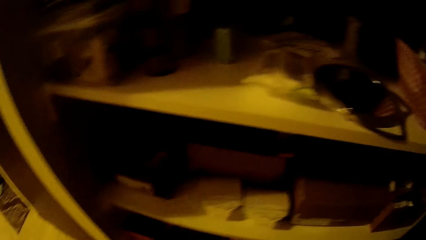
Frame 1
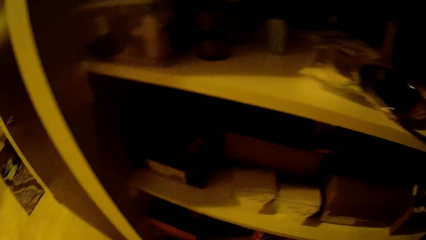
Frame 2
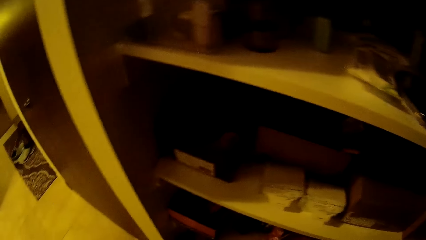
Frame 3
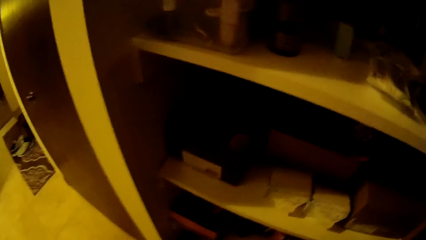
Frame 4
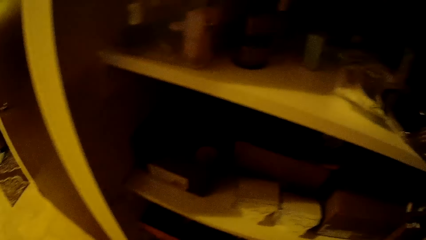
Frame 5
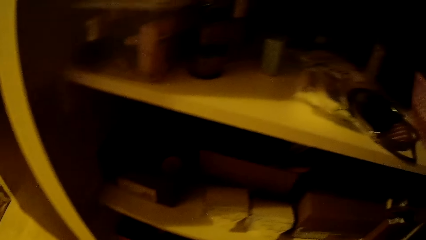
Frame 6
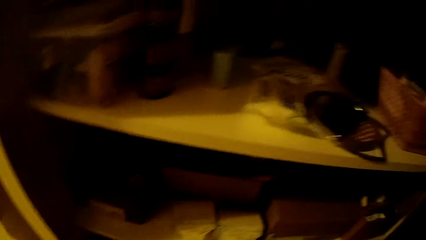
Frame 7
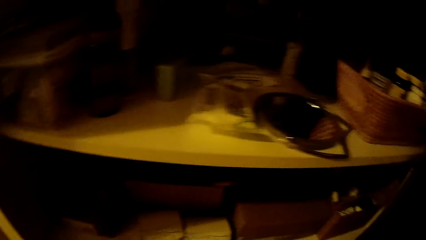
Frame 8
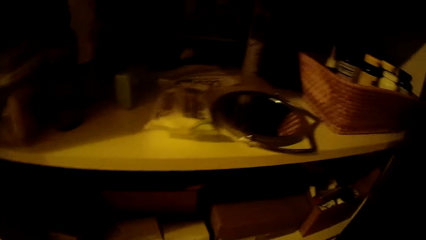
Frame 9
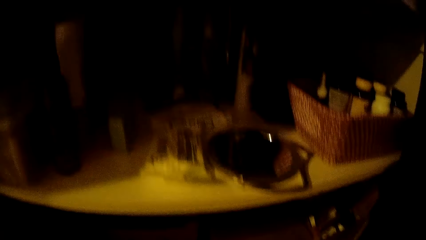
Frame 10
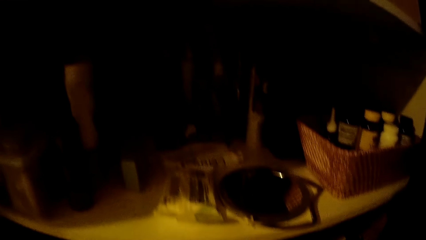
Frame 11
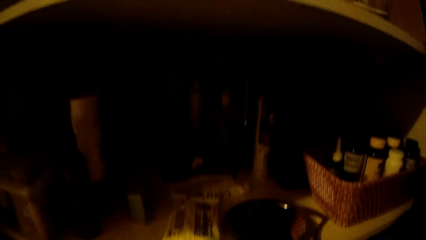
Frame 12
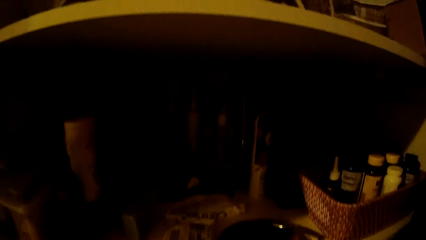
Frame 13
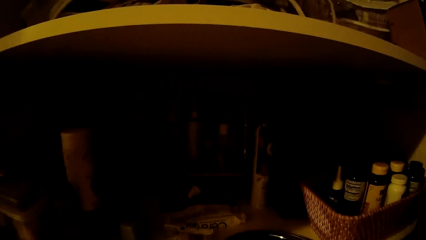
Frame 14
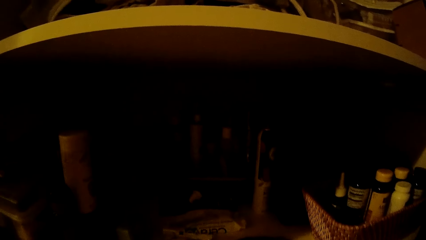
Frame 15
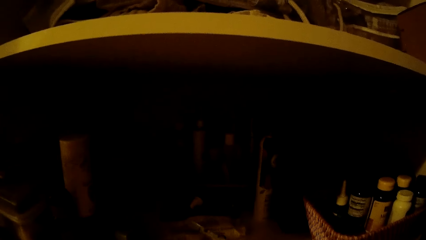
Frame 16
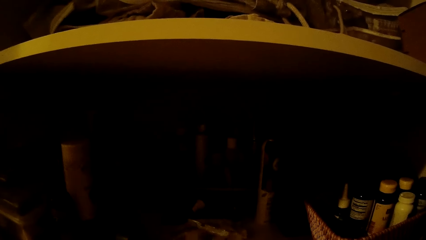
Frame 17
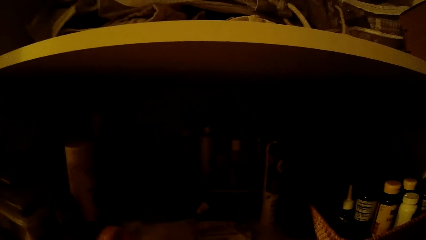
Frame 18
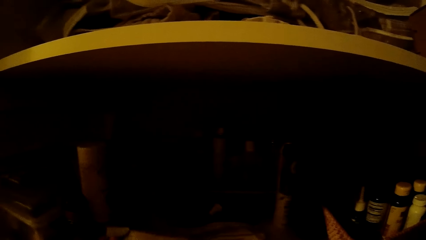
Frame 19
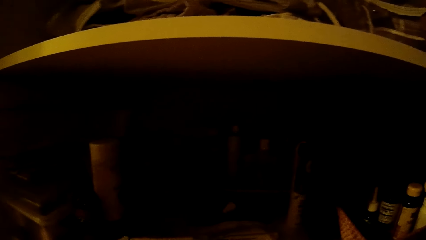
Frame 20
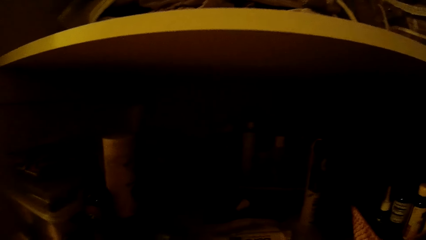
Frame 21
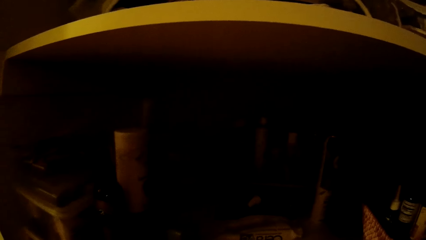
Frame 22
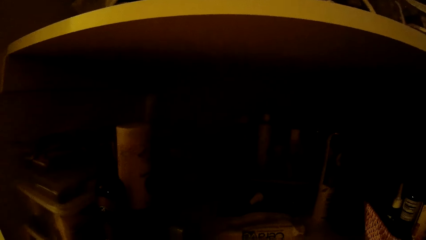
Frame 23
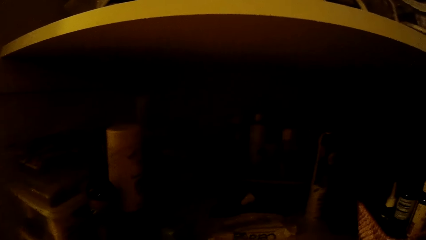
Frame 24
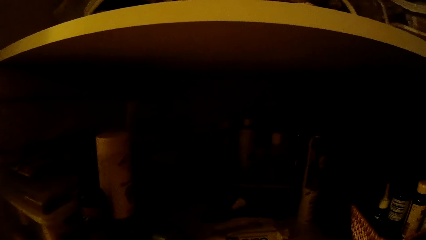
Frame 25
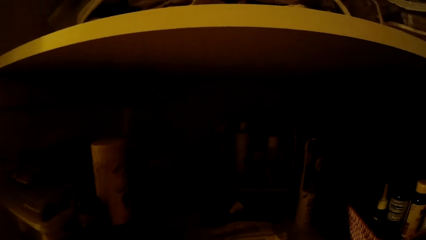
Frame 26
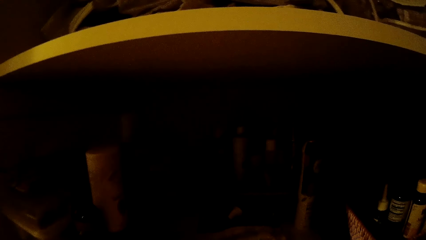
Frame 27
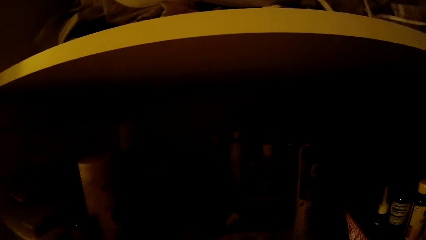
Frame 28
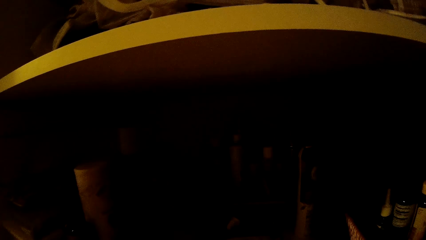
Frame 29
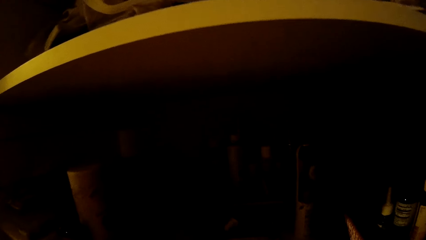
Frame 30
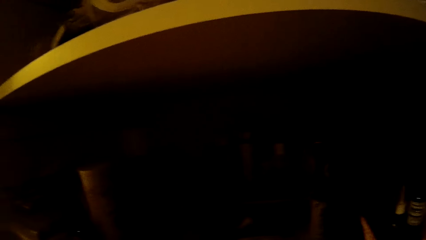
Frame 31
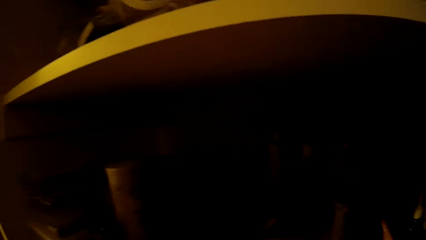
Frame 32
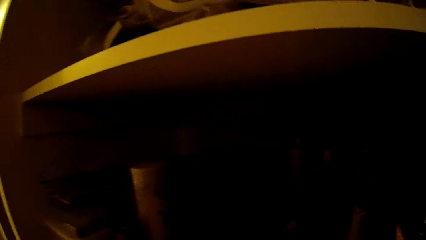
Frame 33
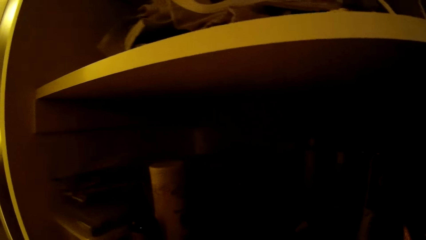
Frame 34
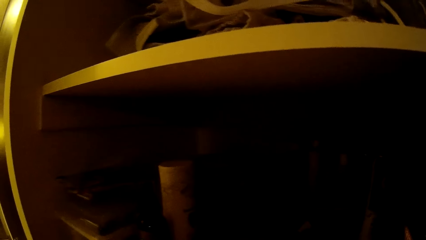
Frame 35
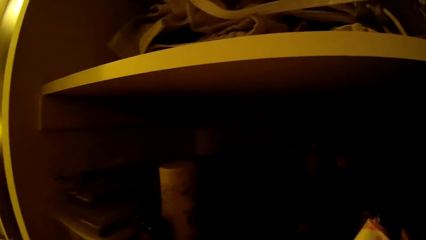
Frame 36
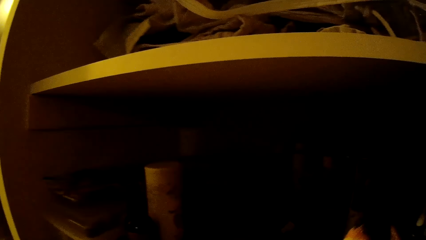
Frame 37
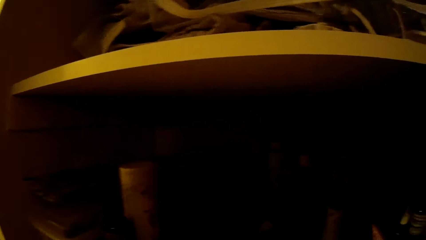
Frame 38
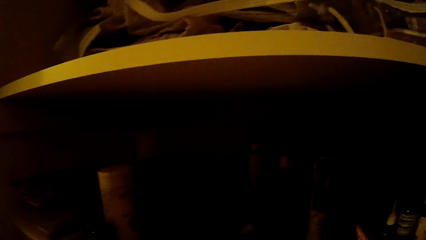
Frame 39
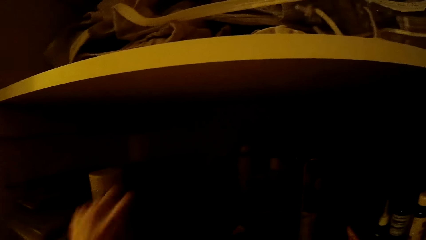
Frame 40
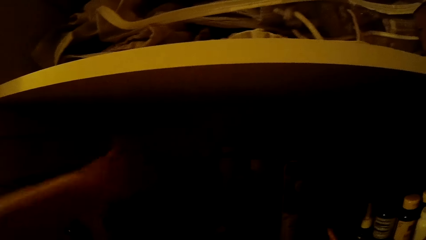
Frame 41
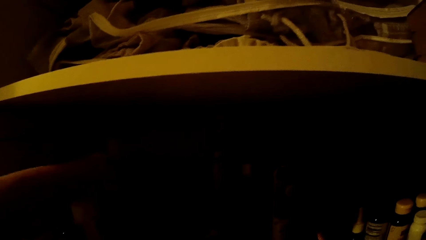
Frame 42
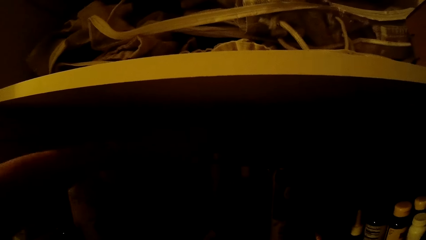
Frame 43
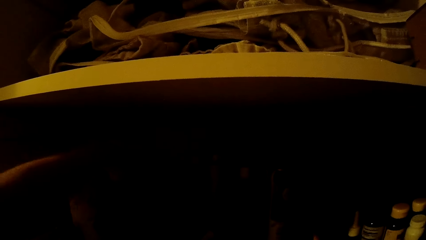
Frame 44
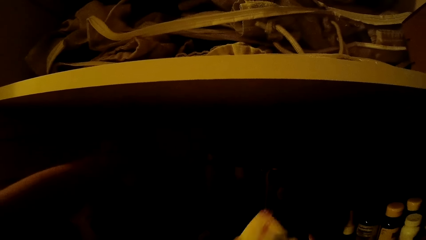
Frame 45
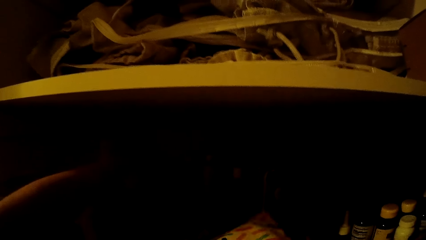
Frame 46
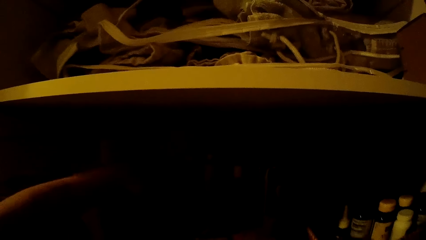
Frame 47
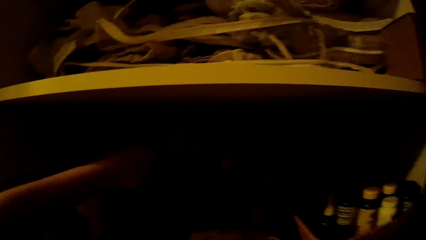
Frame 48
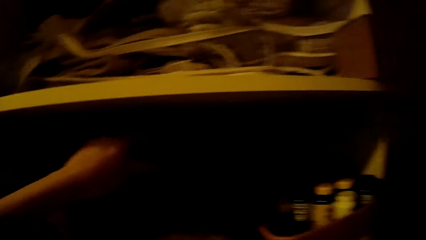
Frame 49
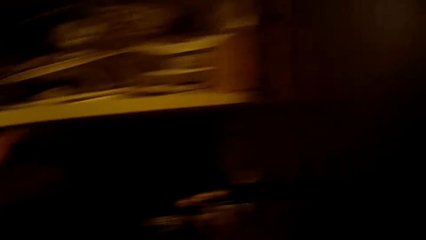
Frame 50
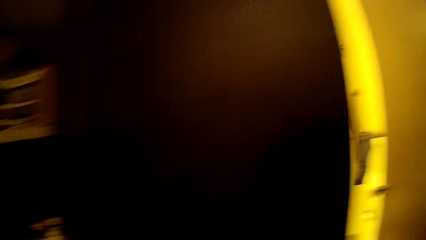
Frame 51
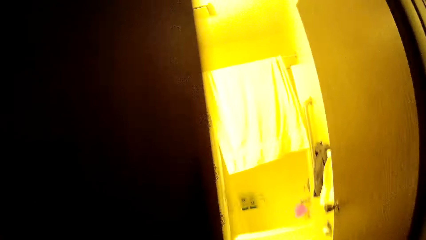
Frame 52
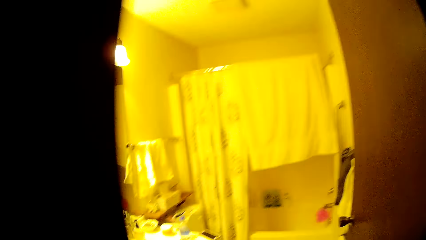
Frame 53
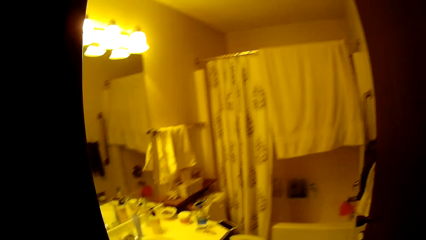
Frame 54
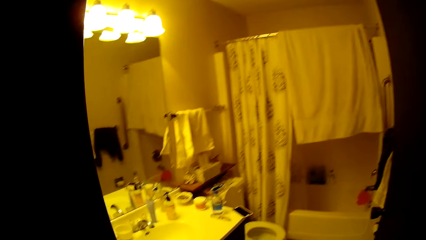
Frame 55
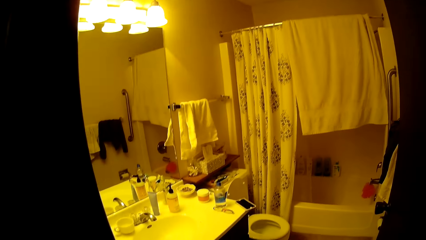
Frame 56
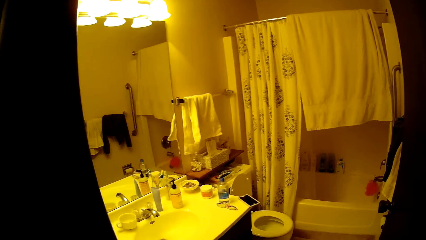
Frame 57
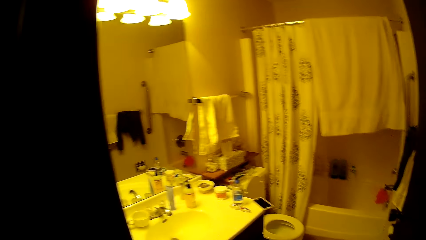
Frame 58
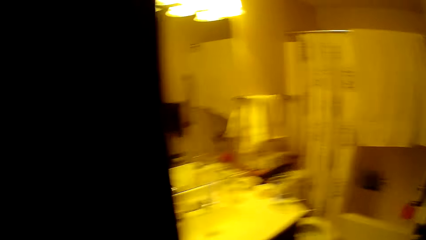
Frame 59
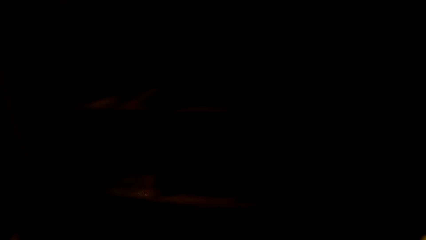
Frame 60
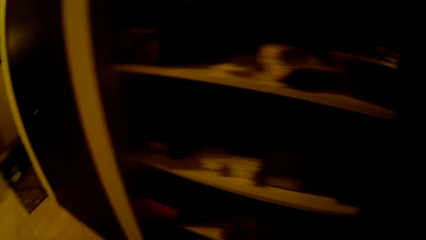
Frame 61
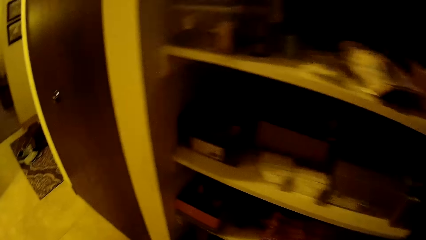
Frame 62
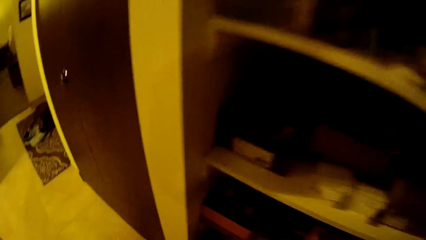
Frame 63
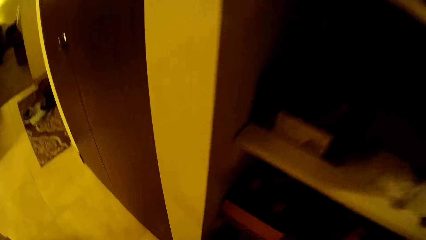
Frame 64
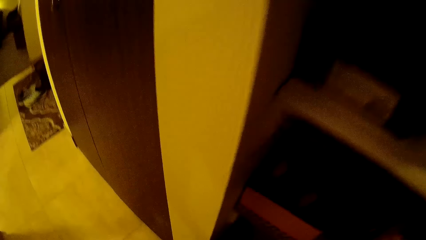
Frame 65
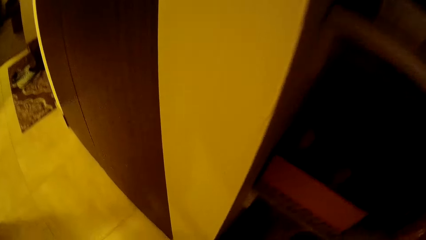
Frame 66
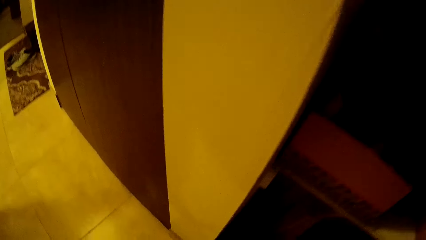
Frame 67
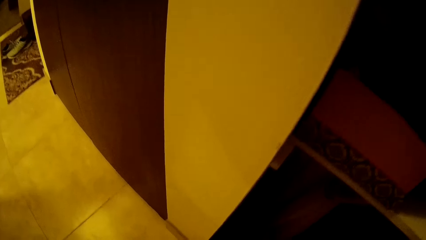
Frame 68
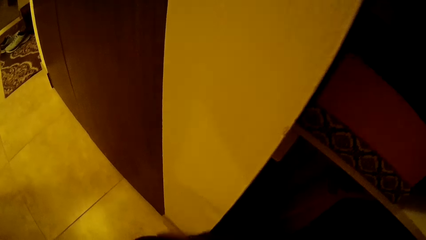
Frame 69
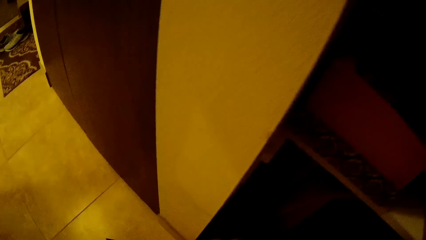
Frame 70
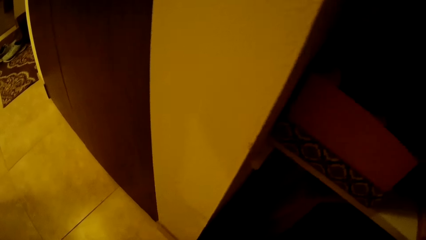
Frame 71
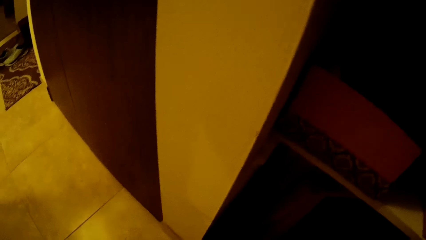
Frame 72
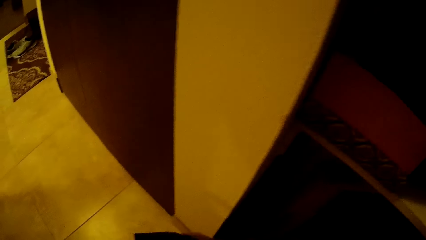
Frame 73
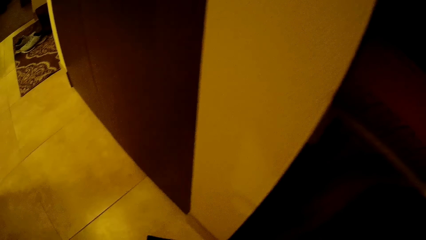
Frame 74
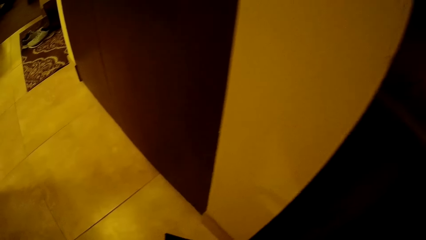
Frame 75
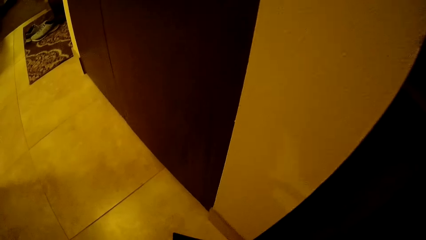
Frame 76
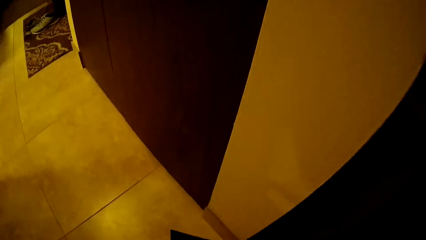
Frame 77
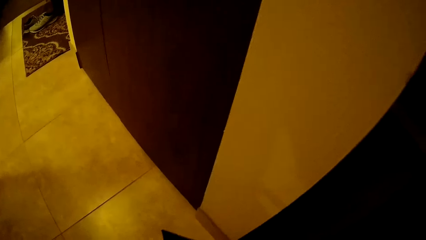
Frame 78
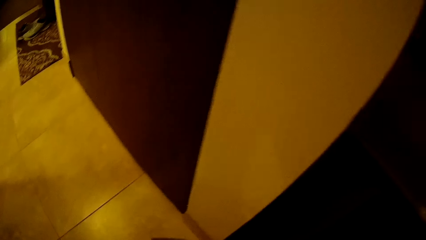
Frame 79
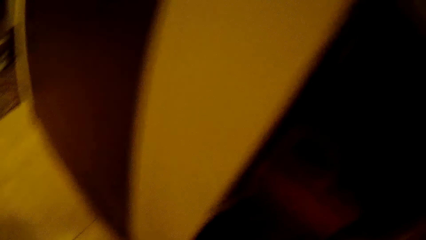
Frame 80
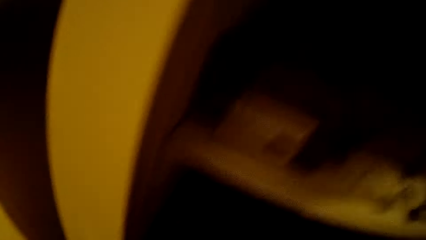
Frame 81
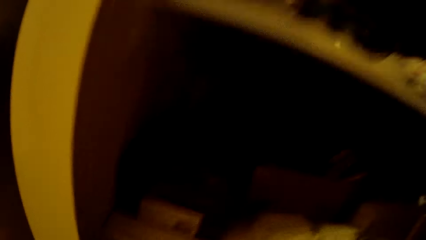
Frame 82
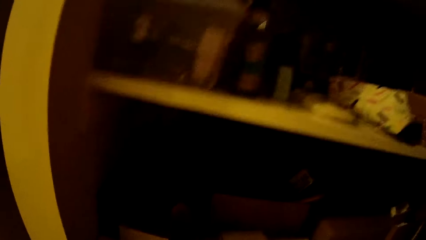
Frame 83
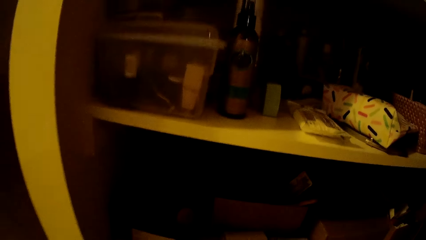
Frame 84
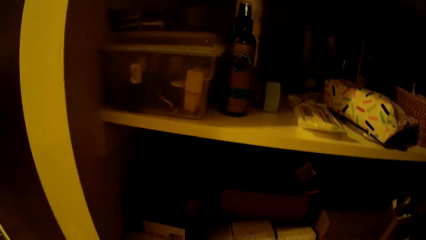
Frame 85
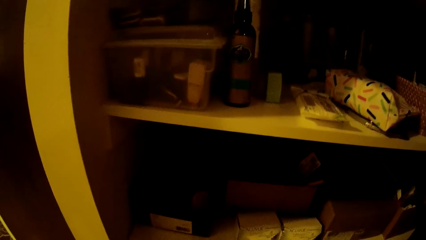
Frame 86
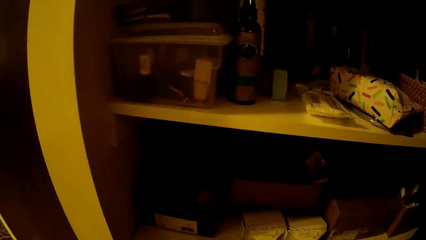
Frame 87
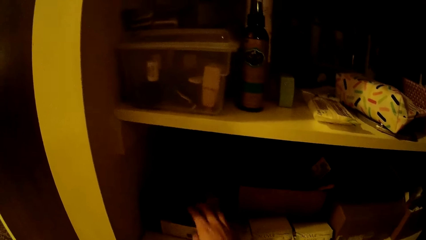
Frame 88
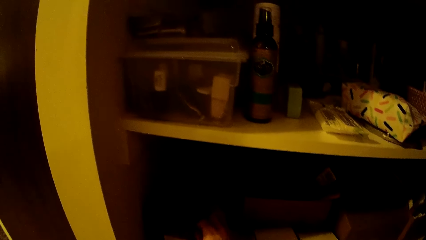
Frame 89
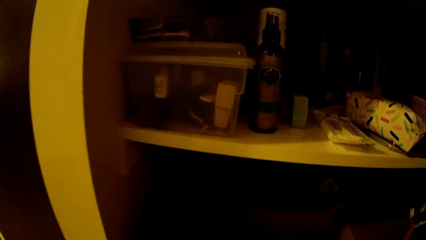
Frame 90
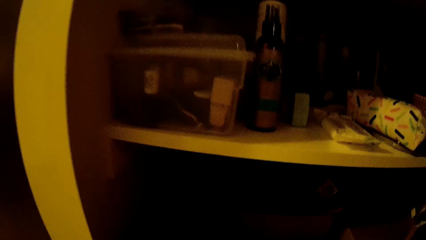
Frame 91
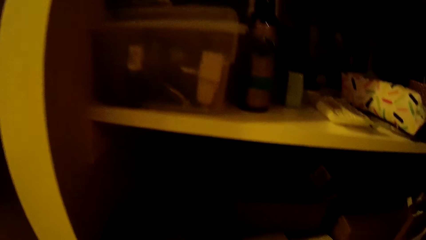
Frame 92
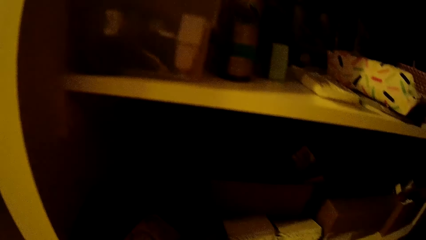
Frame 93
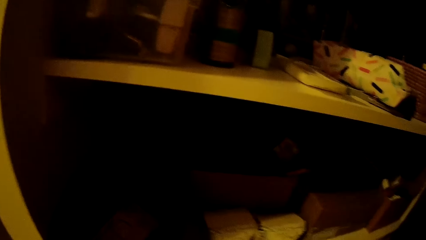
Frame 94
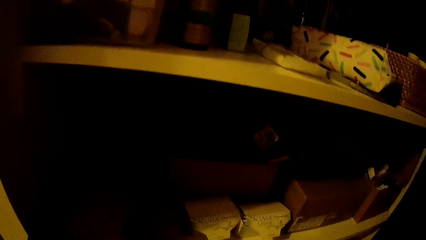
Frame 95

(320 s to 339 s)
The camera wearer puts his hand inside the shelf. He puts the pouch on the shelf. He turns towards the bathroom. He looks around the bathroom. He turns around. He looks at the floor.
